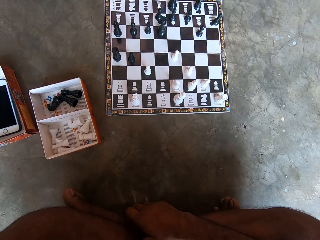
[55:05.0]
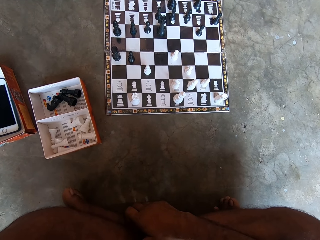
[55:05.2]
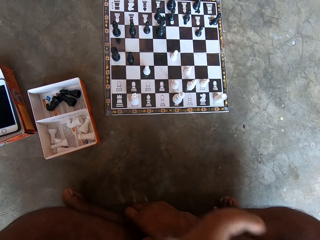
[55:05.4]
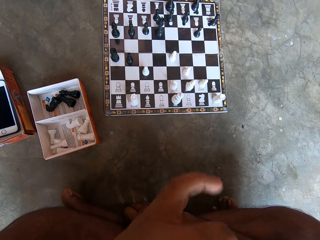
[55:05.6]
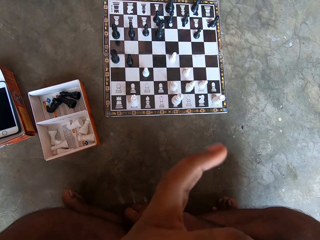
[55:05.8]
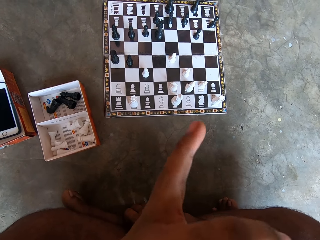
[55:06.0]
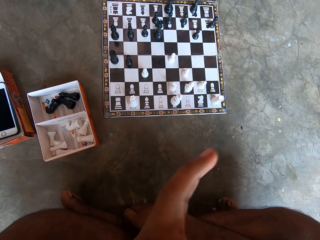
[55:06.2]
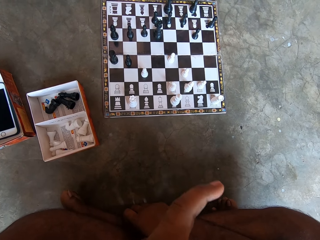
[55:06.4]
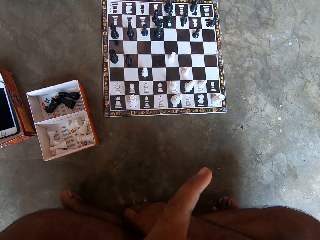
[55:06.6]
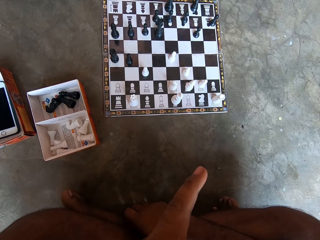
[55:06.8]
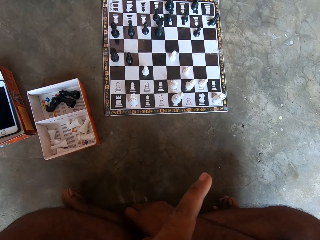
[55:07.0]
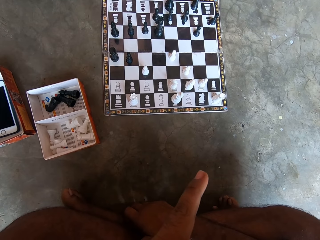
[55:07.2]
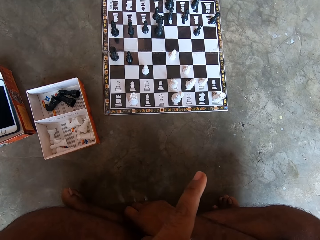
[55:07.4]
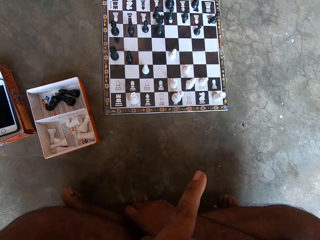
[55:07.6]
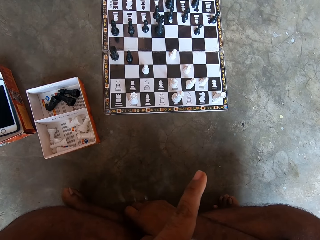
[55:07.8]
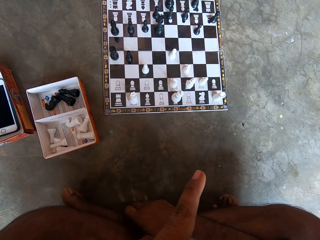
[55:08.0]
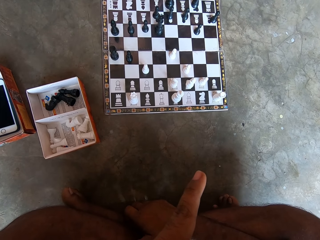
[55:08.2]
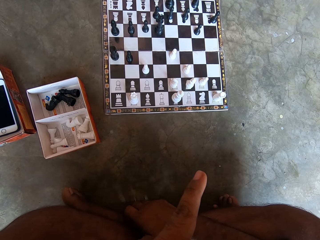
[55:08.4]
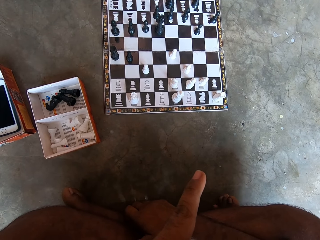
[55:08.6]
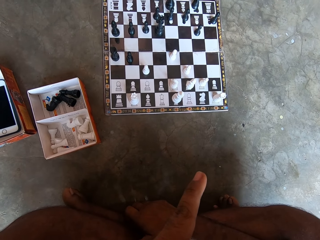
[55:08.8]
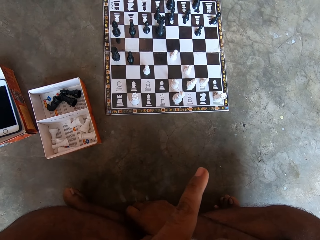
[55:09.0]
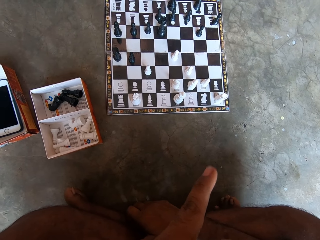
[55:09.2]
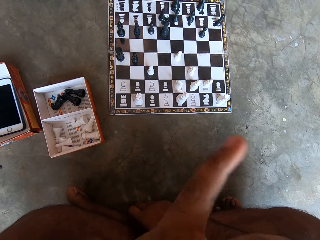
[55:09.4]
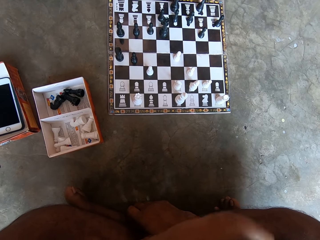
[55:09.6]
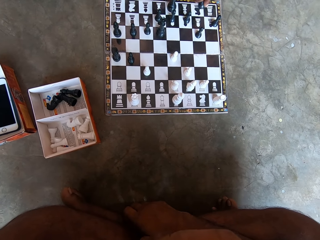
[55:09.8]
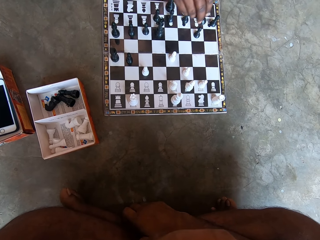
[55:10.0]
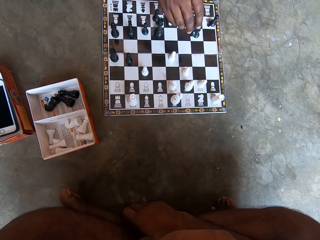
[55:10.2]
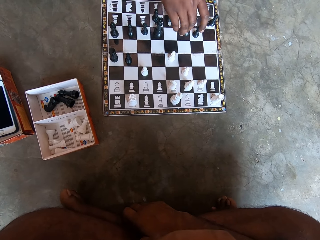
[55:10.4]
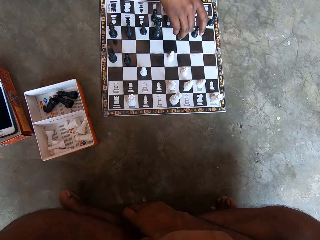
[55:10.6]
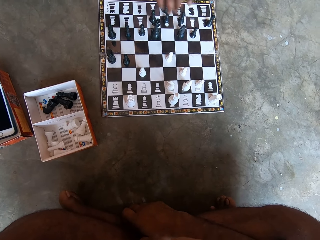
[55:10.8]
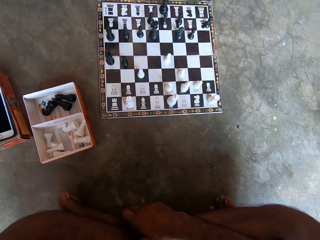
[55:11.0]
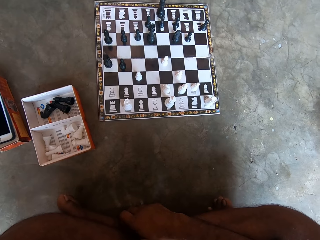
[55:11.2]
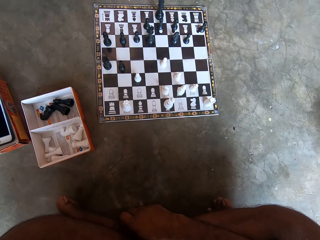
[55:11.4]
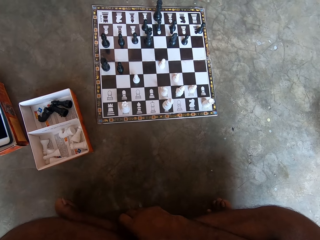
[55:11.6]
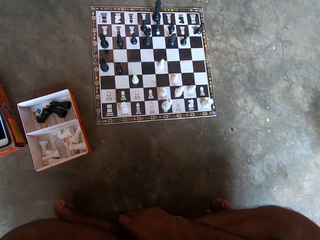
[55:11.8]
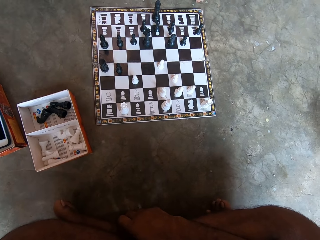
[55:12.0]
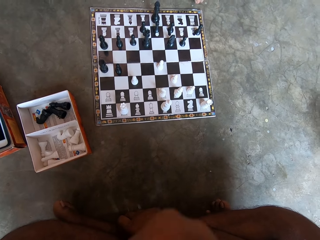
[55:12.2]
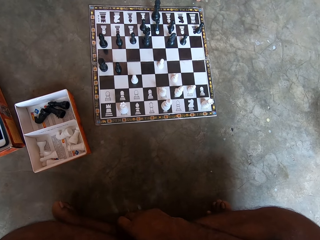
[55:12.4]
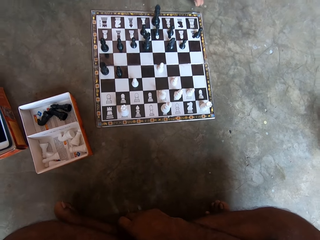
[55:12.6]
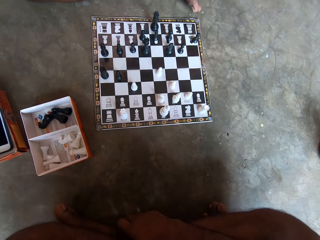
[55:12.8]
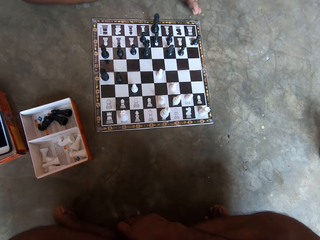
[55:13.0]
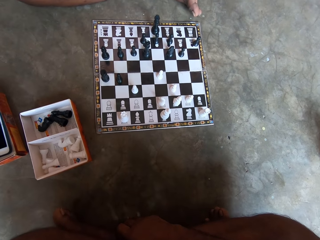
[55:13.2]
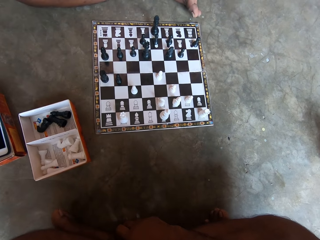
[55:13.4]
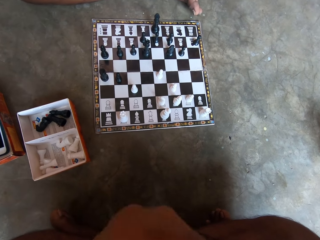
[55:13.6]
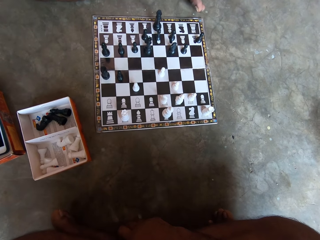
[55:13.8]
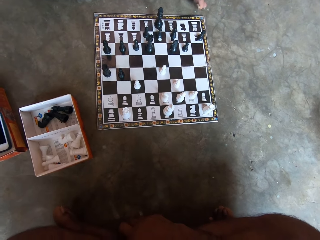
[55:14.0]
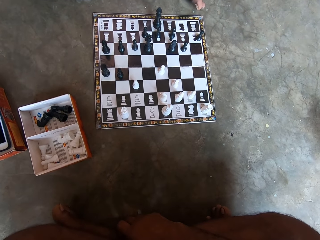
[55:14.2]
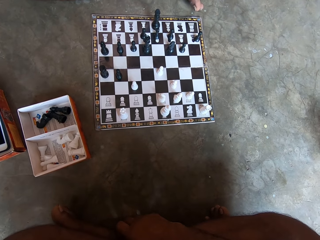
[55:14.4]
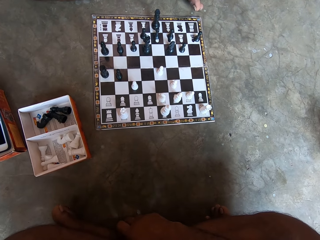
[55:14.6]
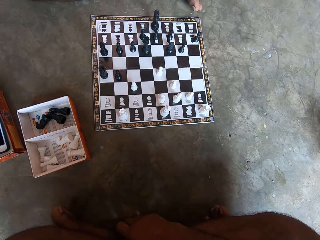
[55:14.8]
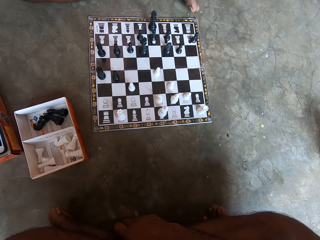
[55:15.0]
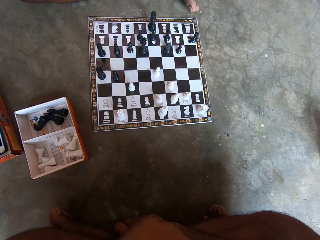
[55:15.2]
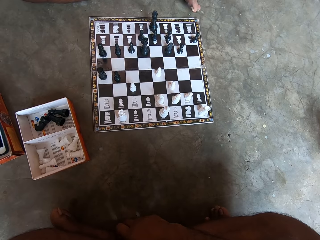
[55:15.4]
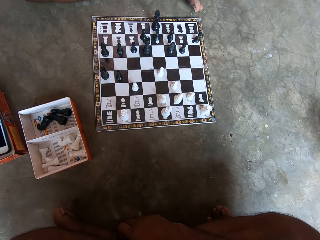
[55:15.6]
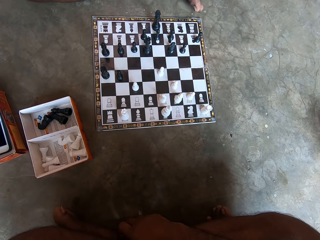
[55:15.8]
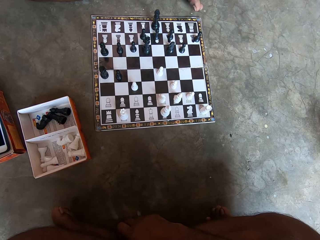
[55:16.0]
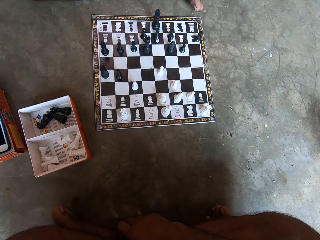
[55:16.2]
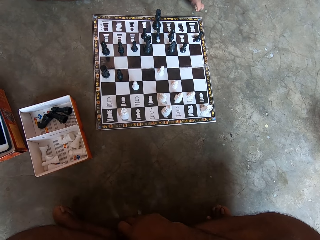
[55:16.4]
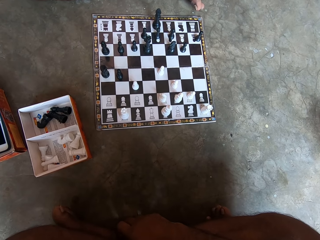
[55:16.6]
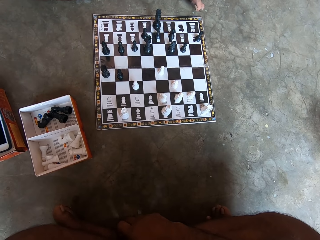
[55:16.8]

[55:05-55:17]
The camera wearer swings his left ring finger. He fidgets. A man plays chess. The camera wearer looks at a chess board.

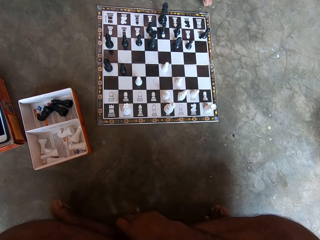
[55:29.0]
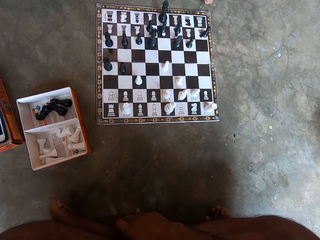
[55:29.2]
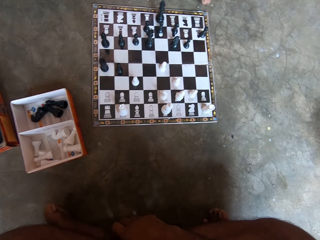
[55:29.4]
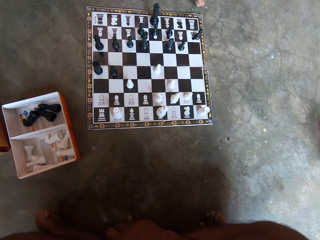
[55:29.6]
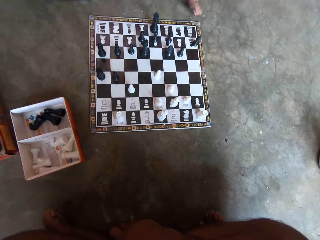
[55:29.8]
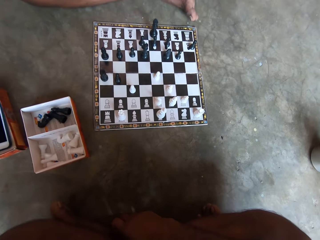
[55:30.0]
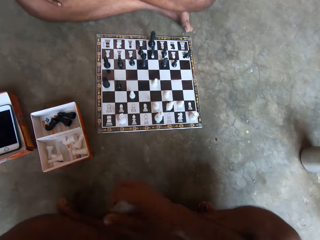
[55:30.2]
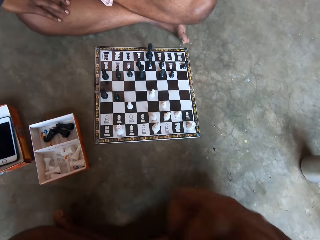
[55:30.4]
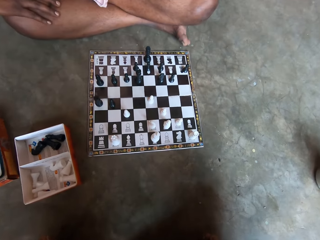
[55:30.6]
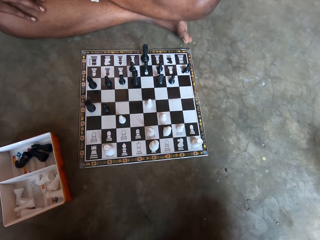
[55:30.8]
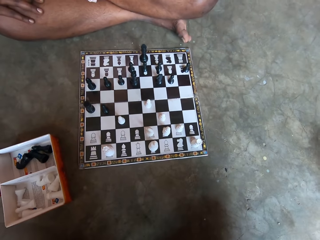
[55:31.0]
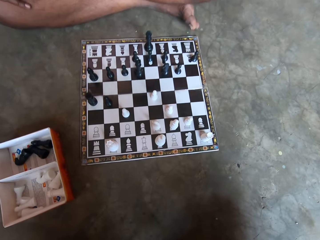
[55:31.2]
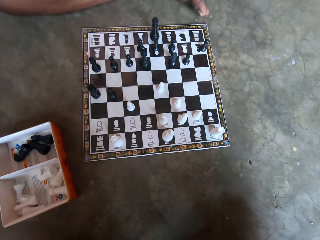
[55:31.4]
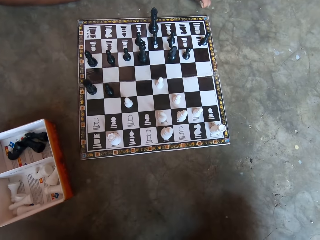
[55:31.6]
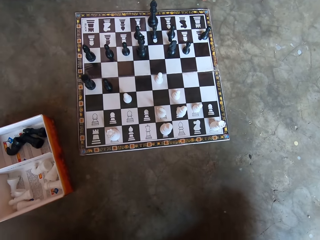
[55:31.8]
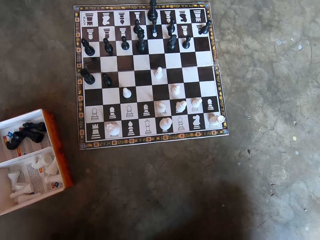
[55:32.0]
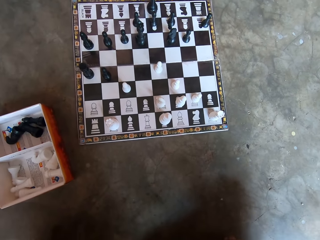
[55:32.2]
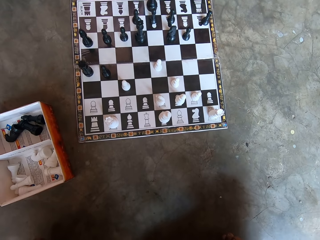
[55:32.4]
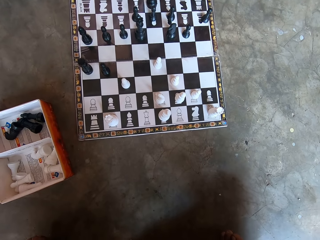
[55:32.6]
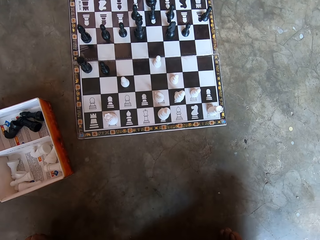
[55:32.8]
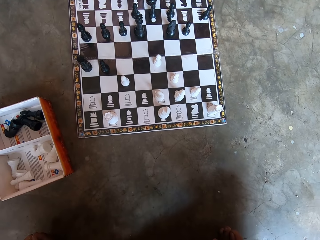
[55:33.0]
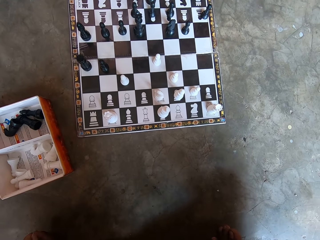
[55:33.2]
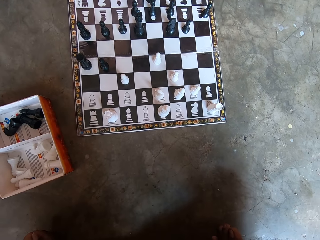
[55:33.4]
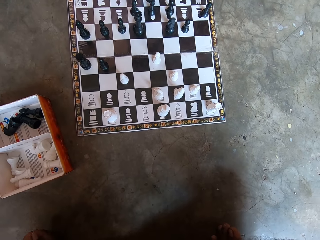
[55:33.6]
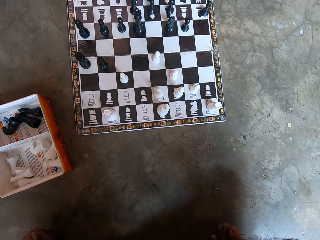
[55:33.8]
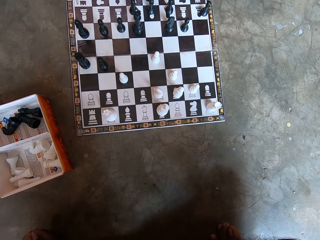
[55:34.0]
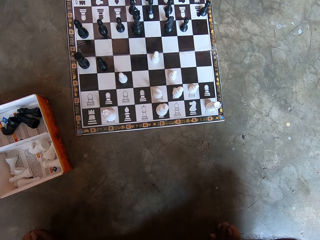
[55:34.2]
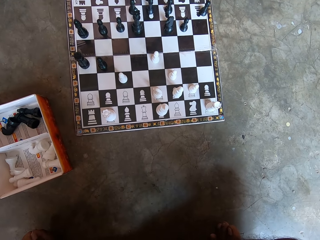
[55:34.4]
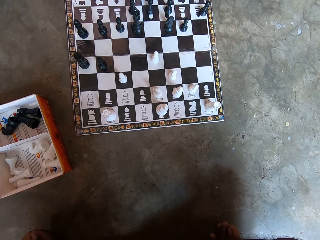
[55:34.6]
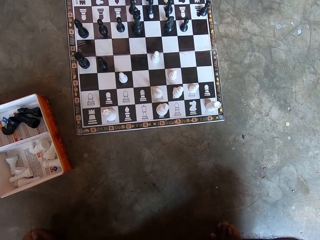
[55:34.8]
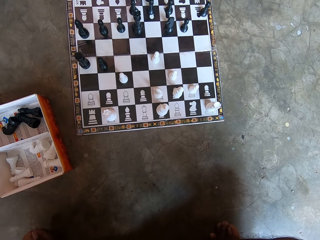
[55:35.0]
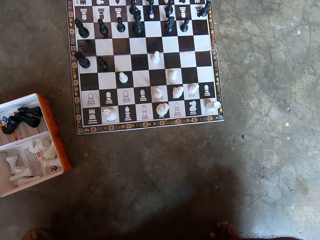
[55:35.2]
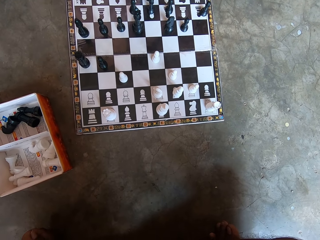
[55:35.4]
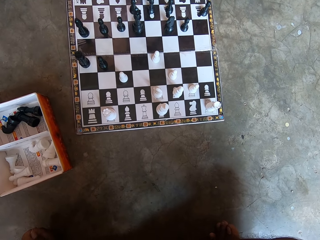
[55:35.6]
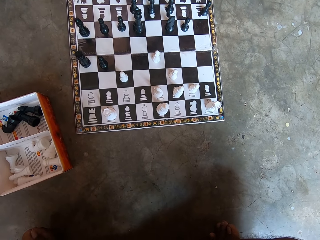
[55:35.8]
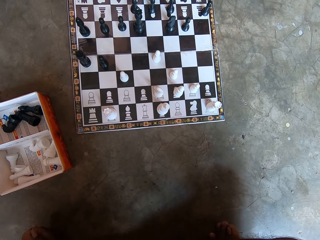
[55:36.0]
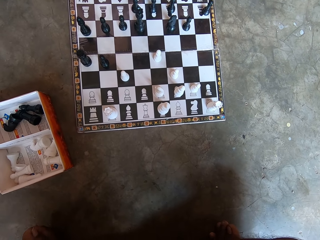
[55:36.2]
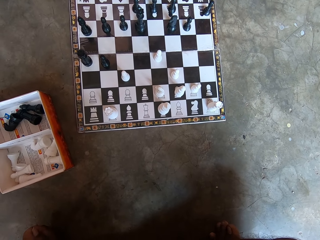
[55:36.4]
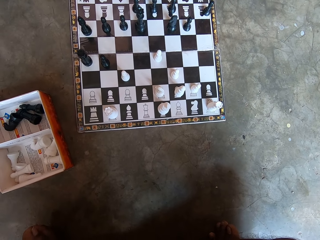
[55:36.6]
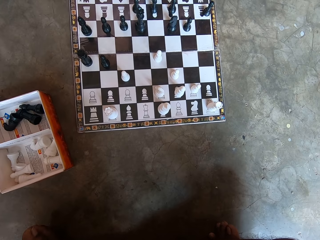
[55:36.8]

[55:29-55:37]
The camera wearer raises his right hand up. He looks at a chess board.

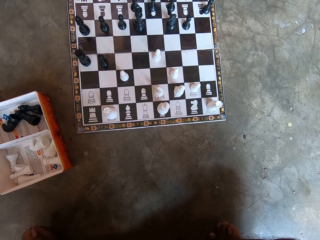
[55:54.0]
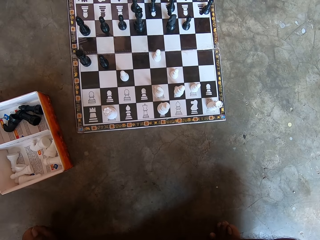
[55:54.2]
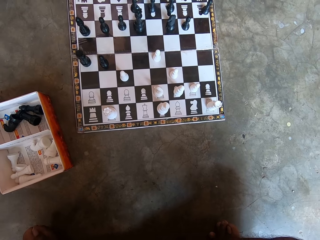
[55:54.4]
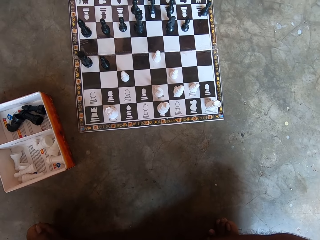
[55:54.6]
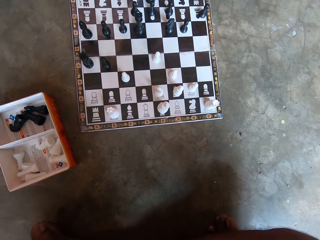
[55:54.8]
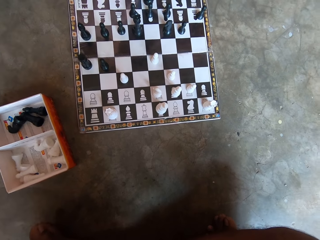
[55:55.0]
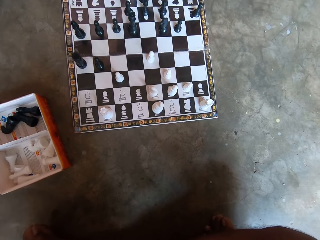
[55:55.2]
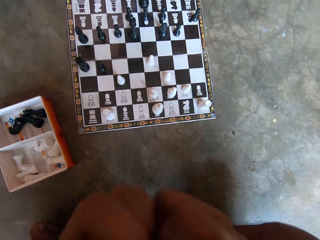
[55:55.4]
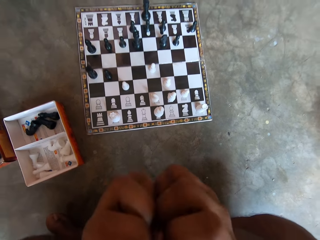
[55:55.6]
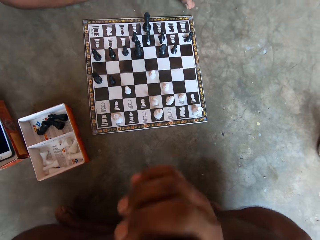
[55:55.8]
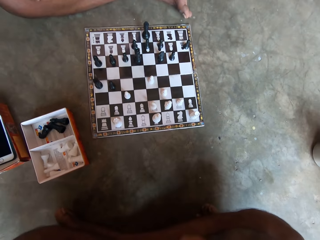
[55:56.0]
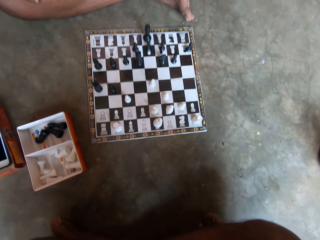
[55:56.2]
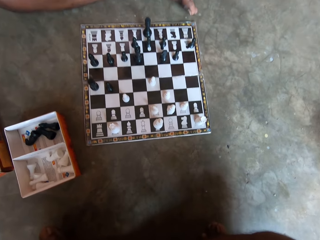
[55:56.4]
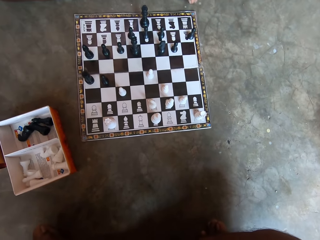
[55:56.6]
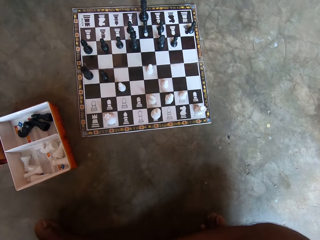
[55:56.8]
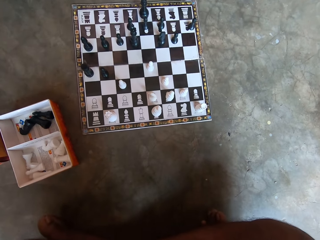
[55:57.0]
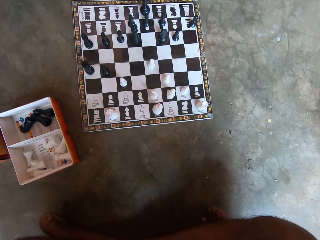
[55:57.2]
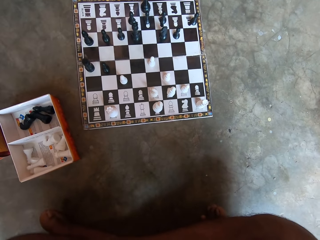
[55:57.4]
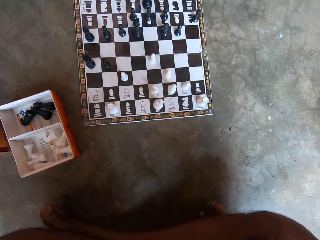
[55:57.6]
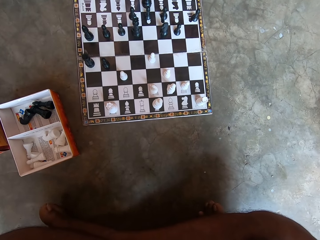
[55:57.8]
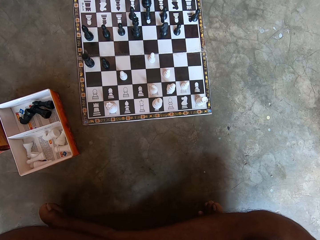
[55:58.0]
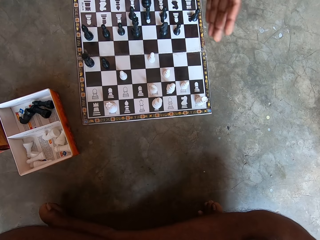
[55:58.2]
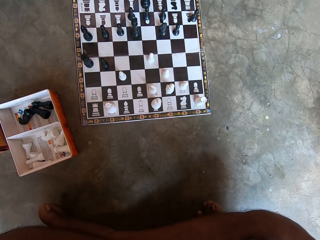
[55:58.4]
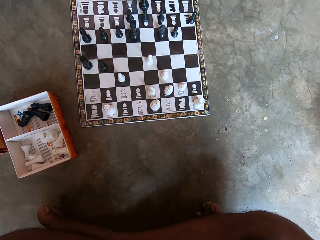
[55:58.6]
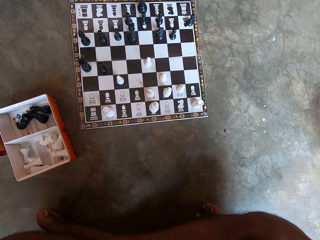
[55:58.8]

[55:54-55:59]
The camera wearer folds his two hands together. He looks at a chess board. He talks with a man.
